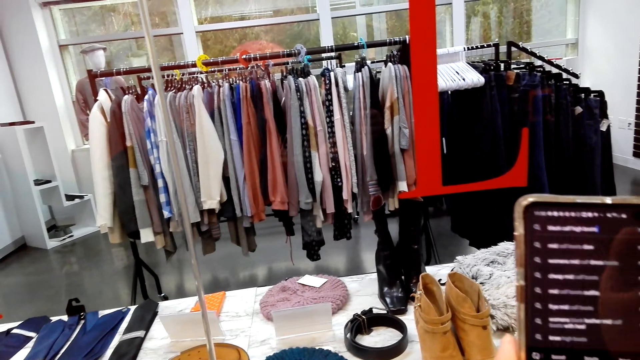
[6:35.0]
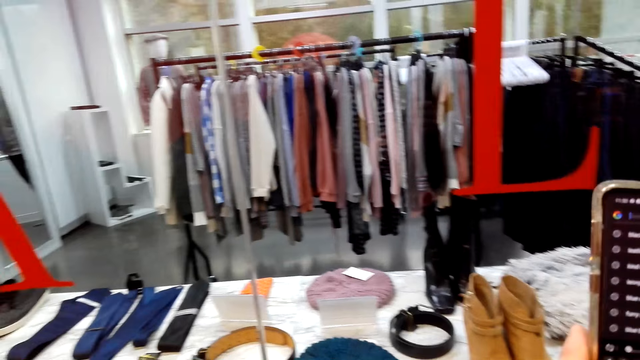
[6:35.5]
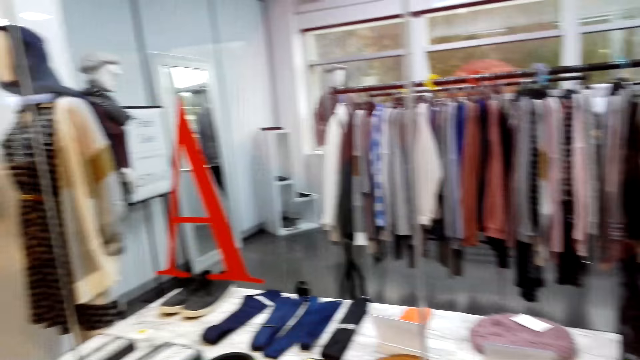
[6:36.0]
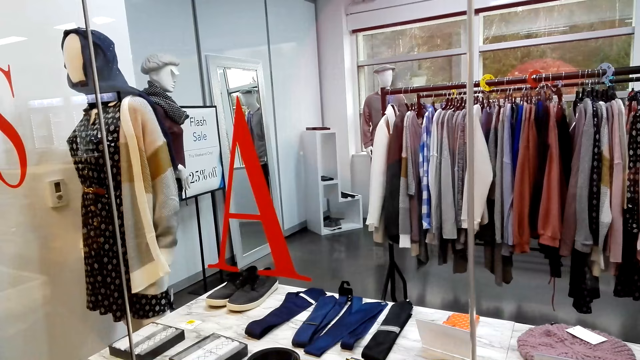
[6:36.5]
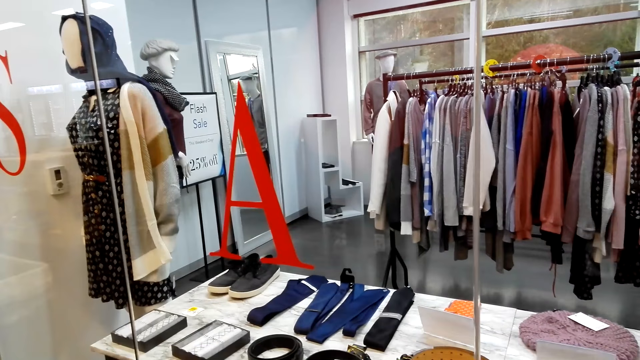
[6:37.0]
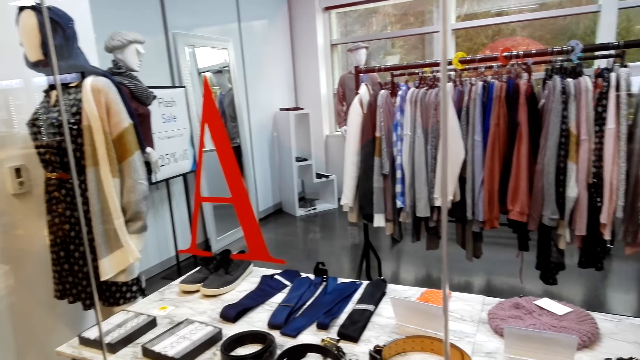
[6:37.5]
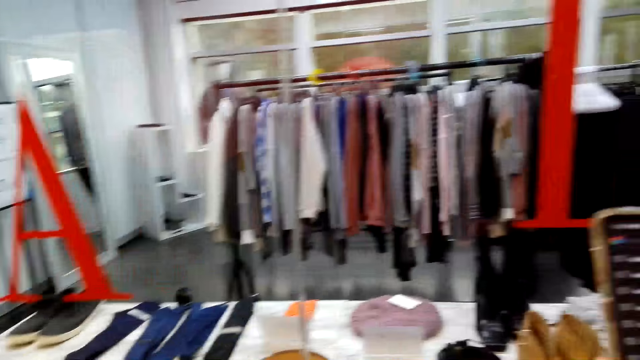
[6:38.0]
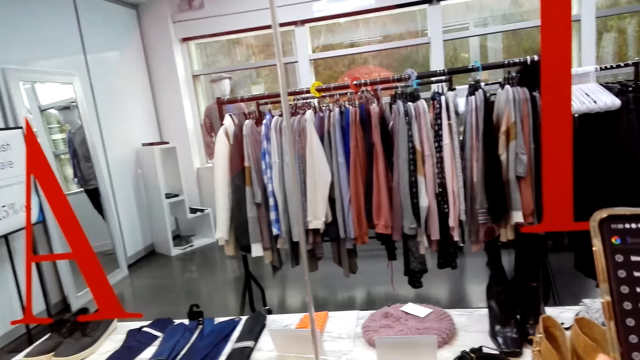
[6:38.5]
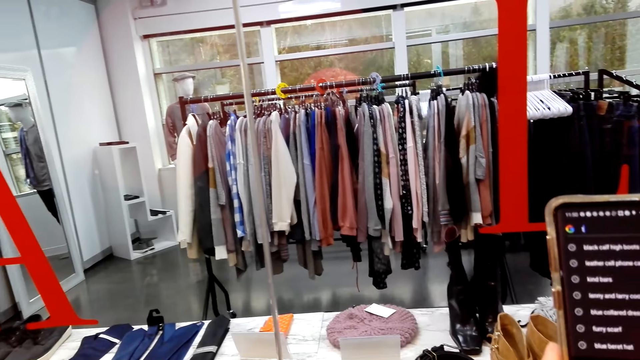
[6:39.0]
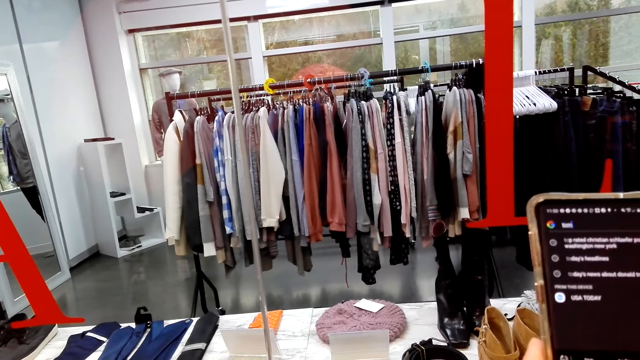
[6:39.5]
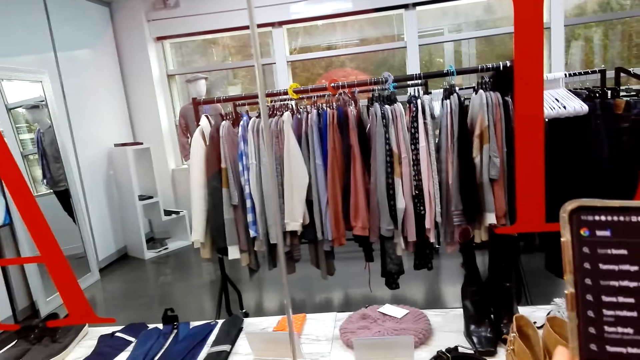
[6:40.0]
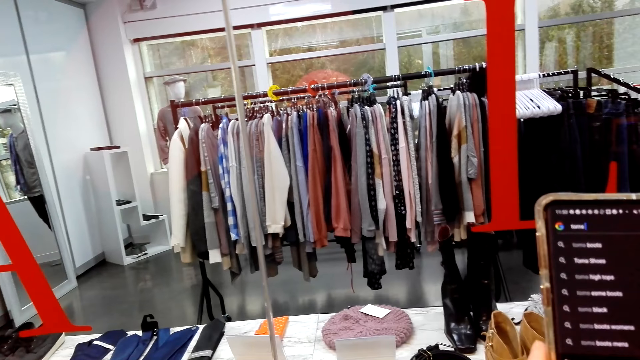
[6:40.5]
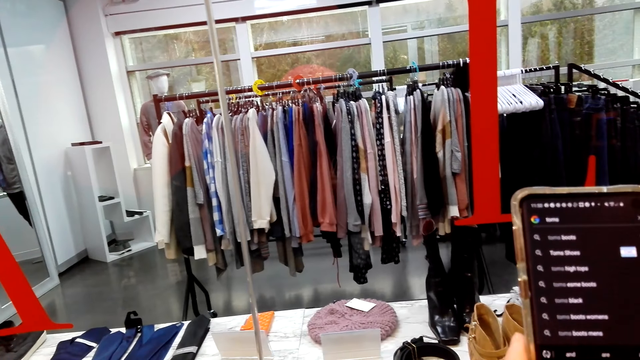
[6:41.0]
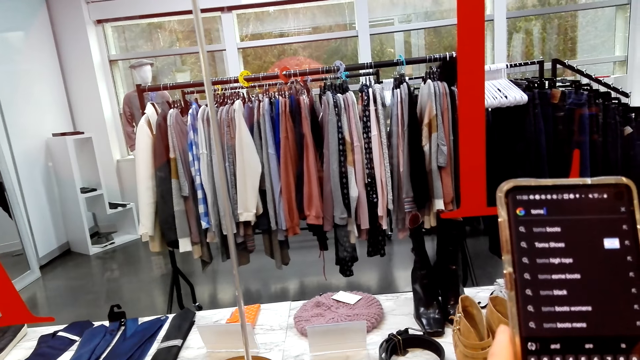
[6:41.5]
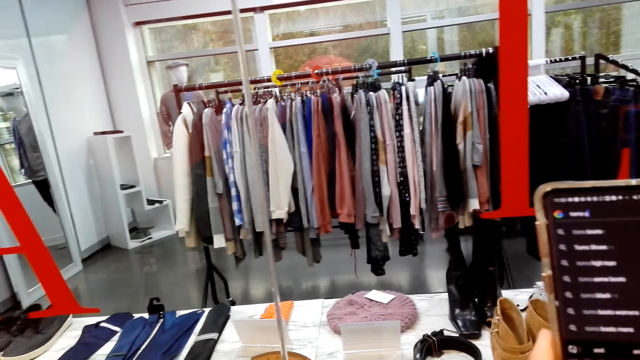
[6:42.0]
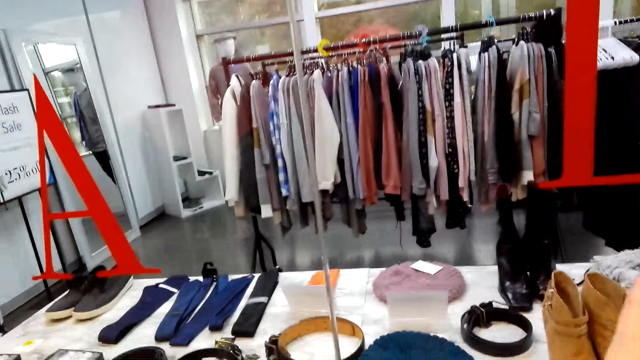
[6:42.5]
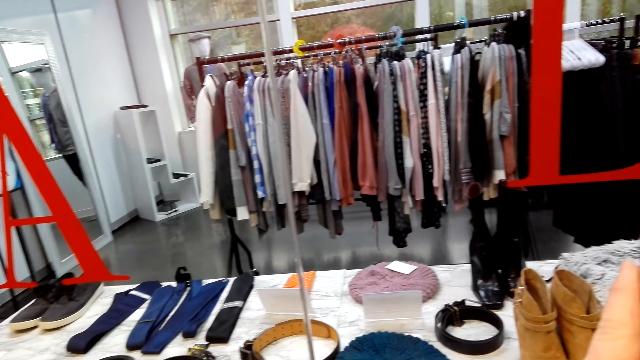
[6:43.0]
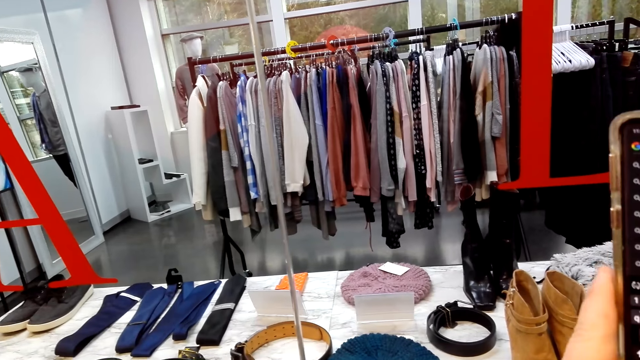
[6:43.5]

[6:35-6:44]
The camera wearer looks around. They look at the display. They type on the phone.

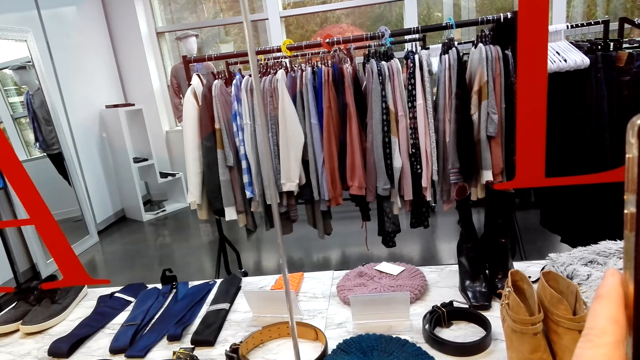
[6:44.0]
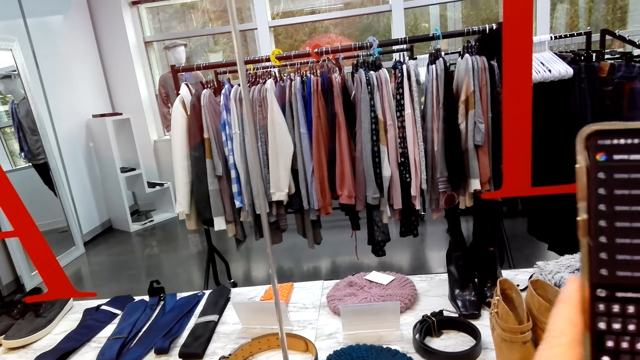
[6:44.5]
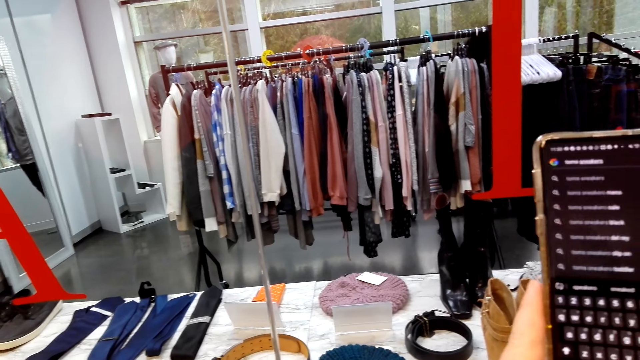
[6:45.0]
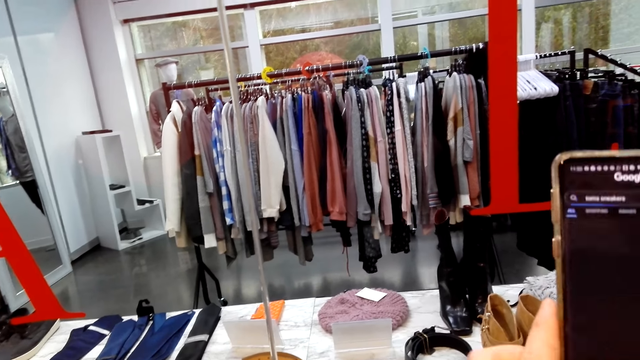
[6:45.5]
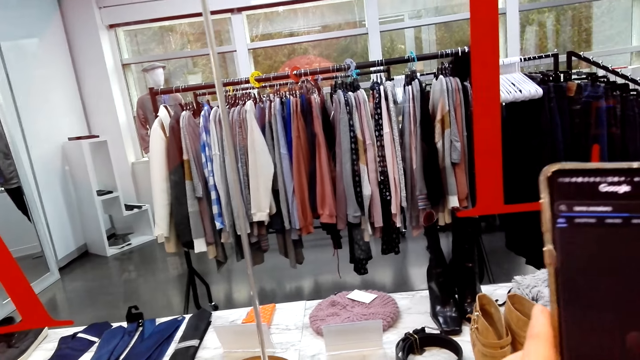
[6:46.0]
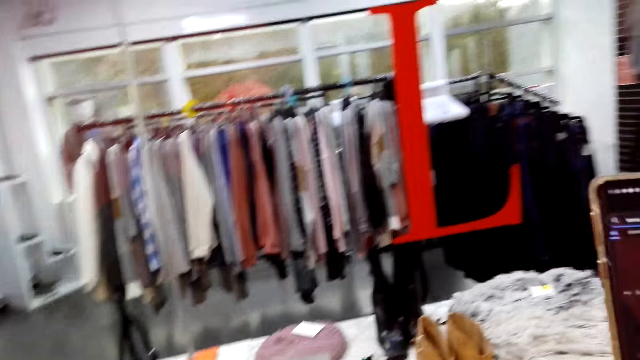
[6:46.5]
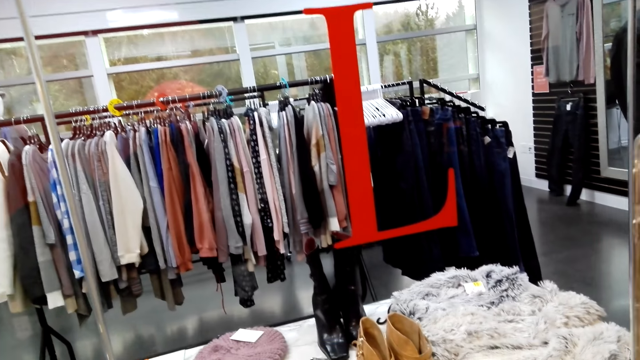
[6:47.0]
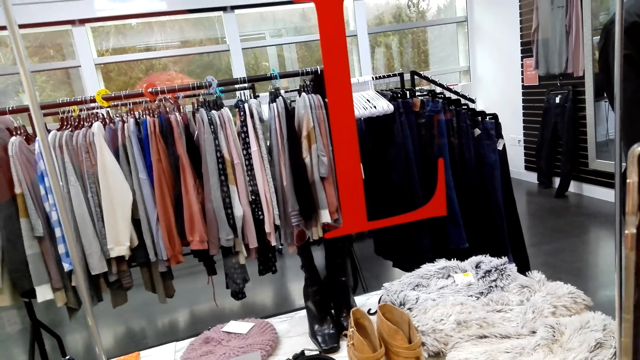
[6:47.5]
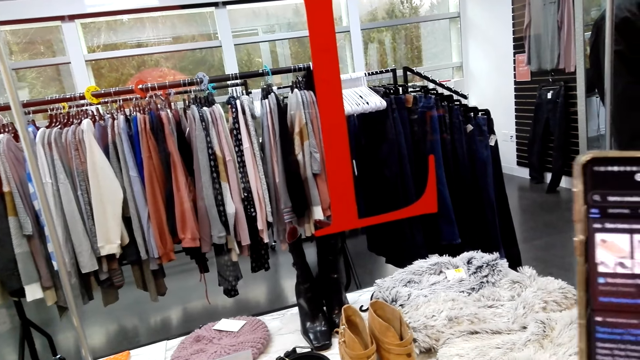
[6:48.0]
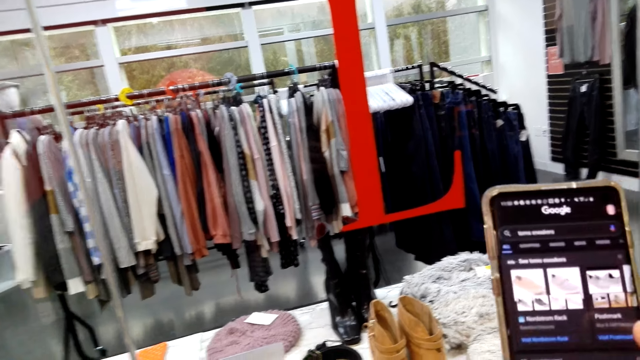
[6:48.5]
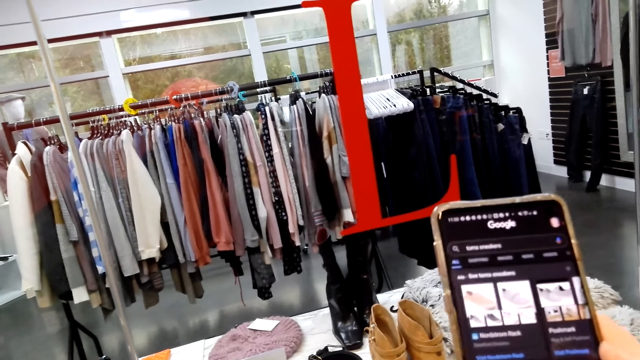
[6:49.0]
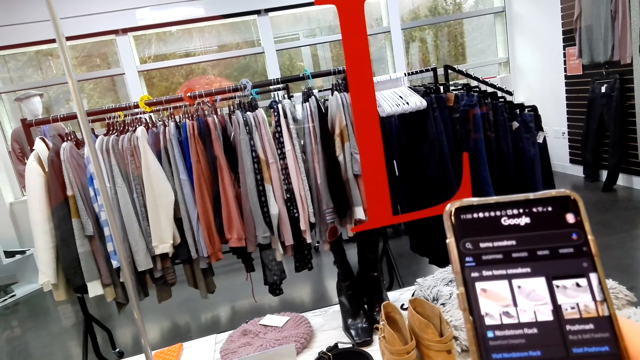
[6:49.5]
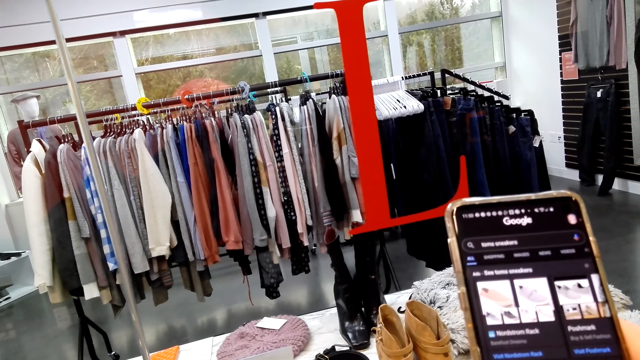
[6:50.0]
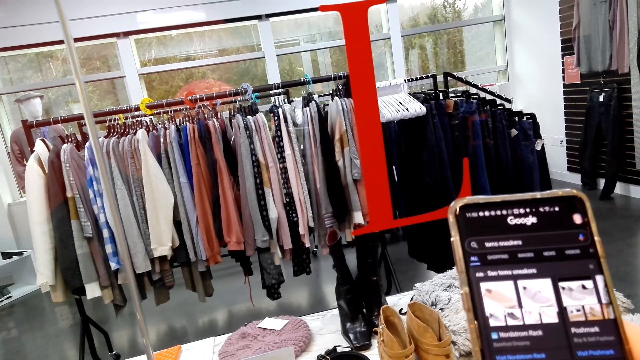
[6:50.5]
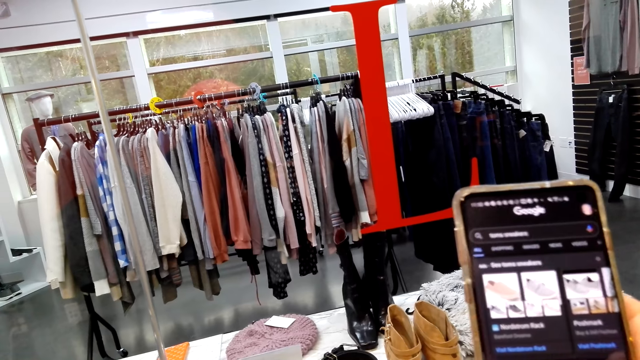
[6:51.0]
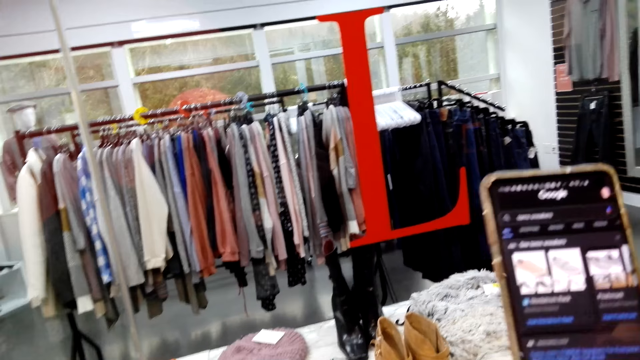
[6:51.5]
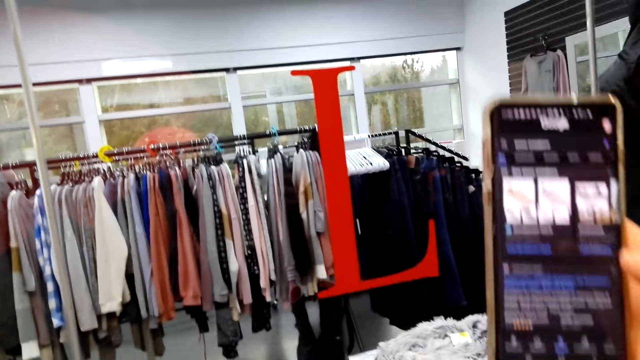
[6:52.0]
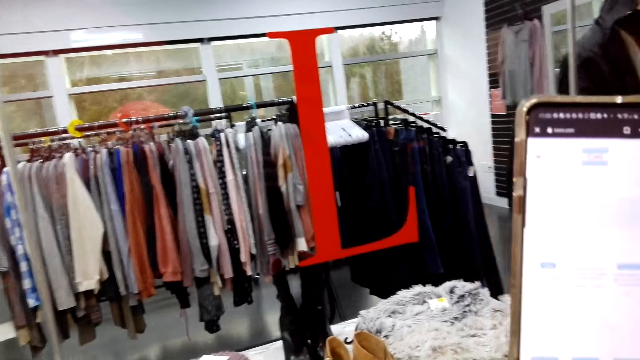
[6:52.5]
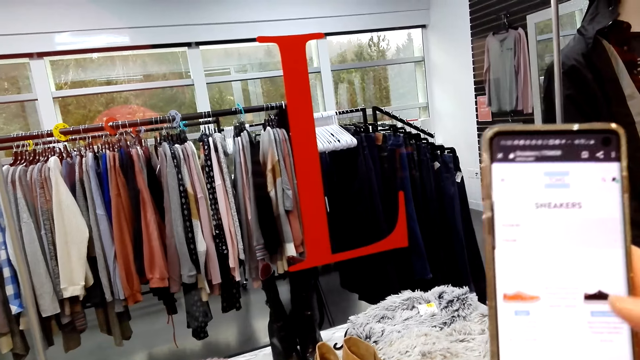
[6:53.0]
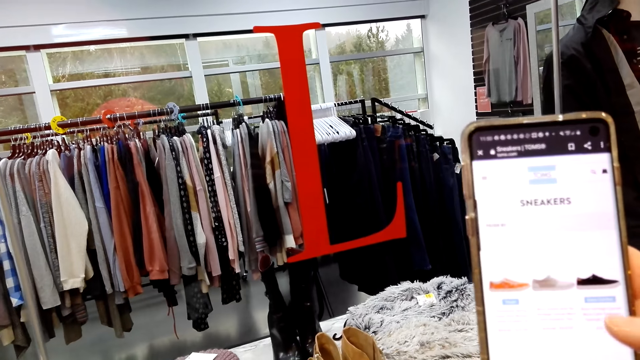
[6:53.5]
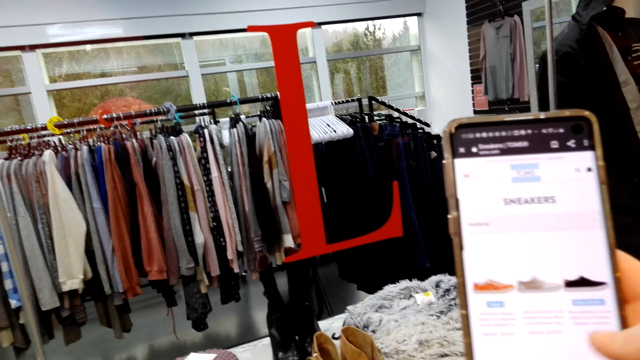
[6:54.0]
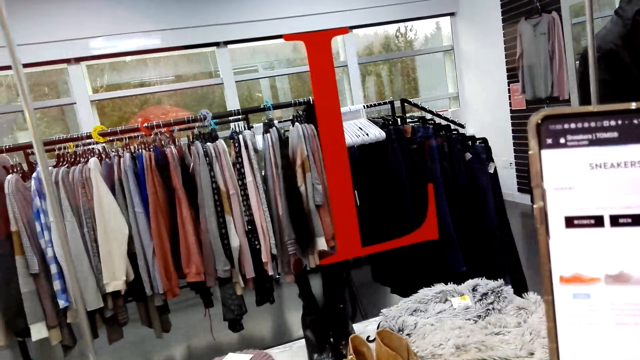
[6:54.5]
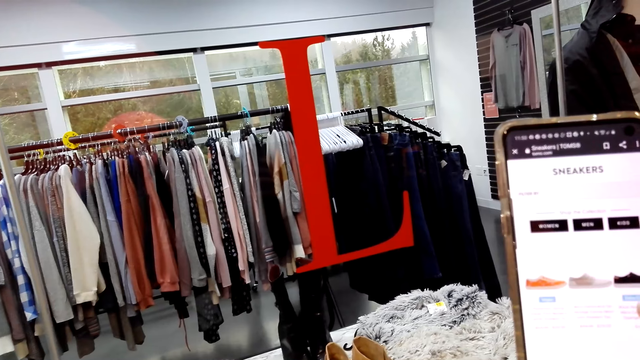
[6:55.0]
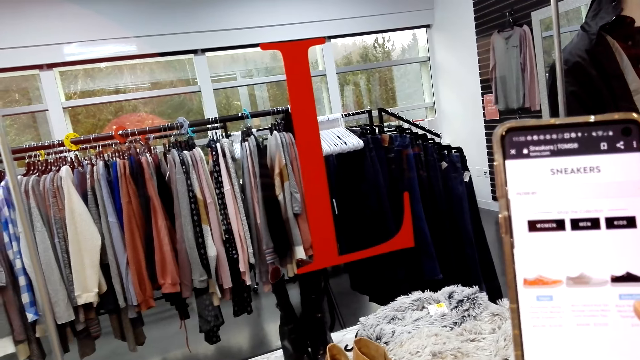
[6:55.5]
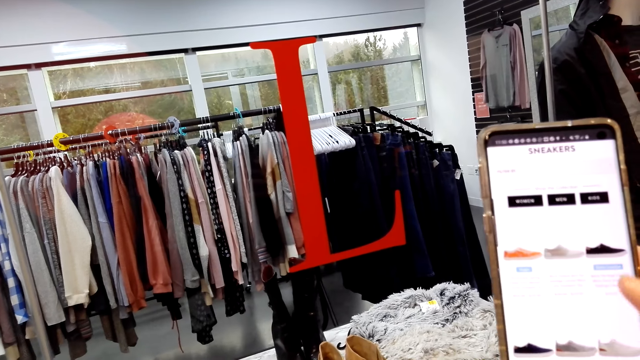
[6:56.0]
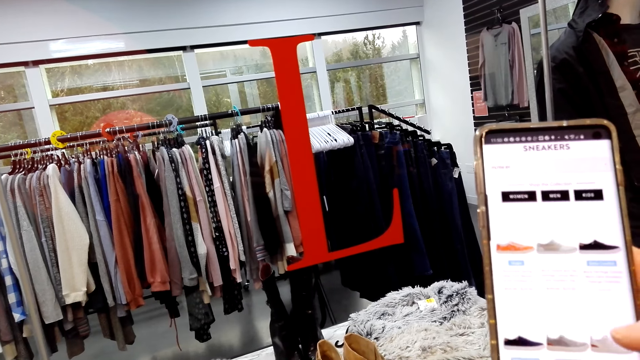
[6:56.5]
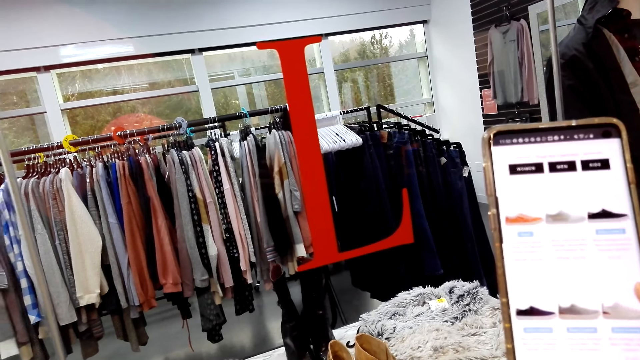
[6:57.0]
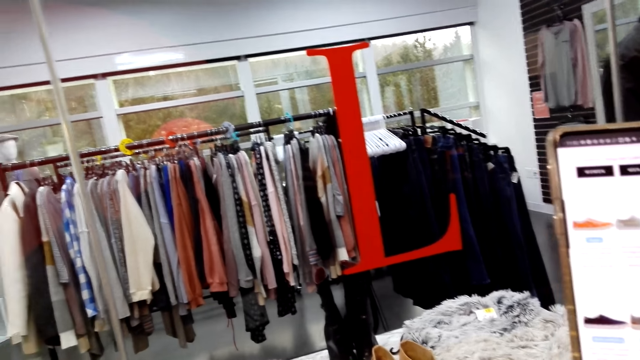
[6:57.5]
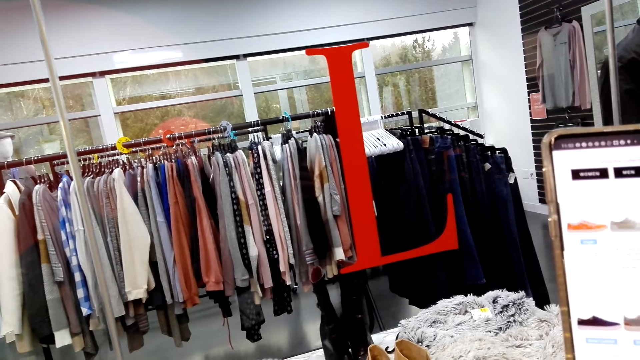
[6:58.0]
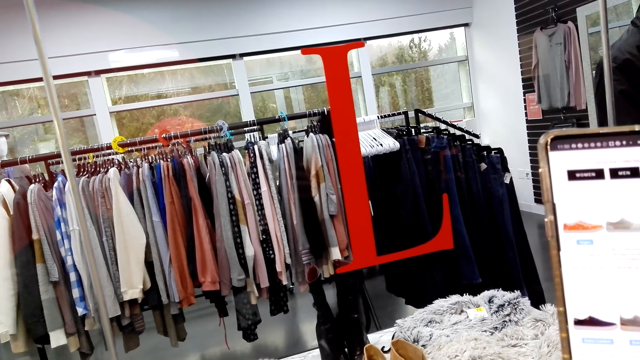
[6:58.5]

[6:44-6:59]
The camera wearer puts down his hand. He moves around. He raises his hand. He scrolls the phone.
